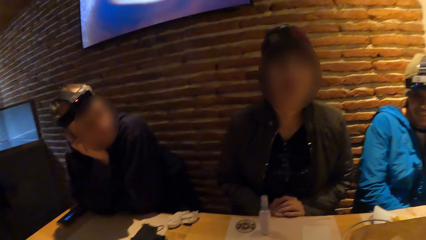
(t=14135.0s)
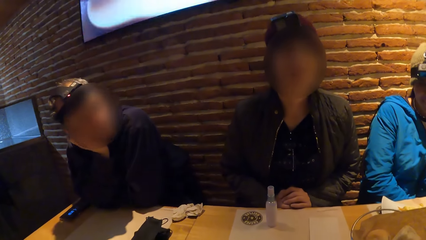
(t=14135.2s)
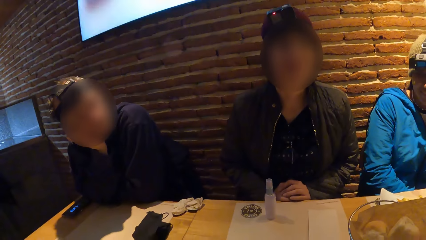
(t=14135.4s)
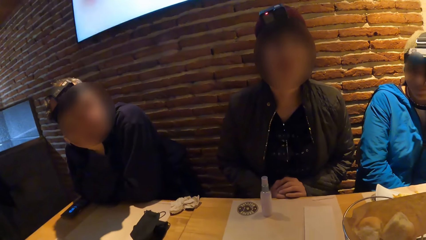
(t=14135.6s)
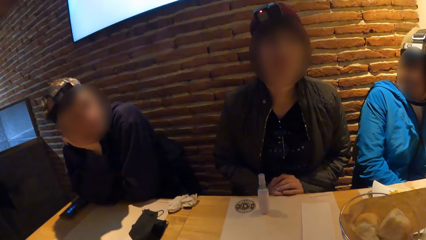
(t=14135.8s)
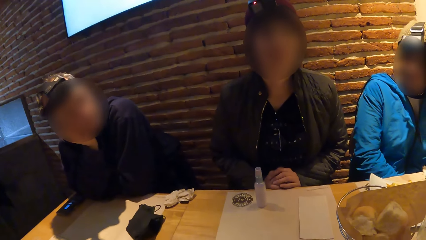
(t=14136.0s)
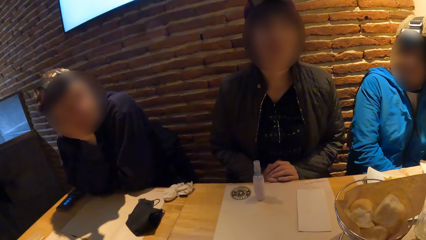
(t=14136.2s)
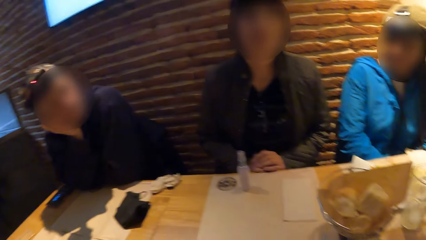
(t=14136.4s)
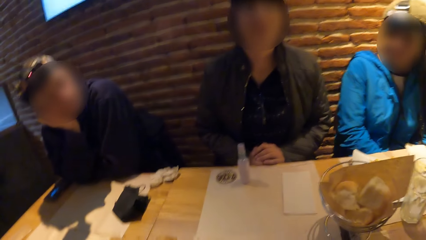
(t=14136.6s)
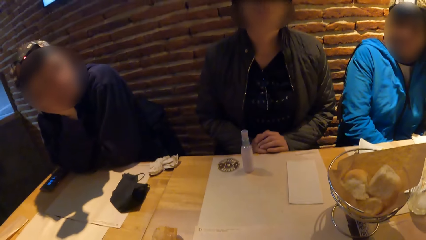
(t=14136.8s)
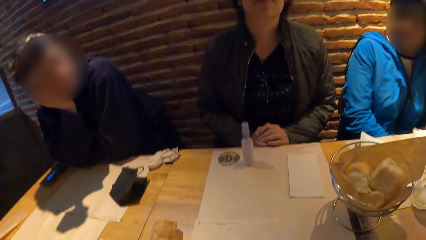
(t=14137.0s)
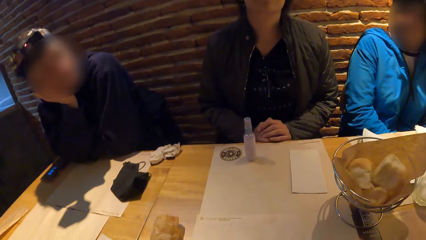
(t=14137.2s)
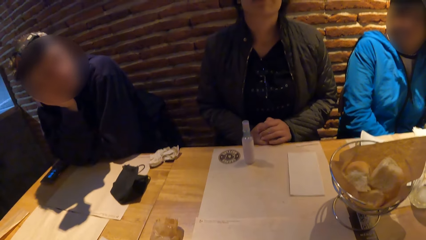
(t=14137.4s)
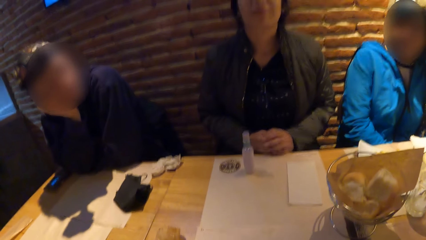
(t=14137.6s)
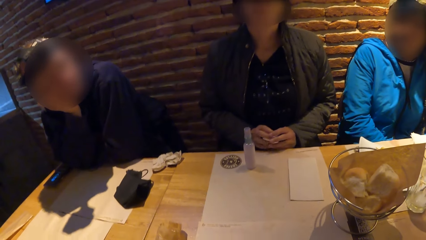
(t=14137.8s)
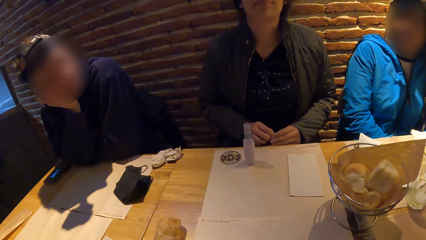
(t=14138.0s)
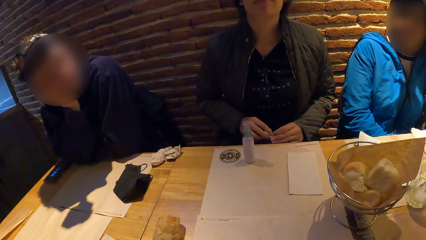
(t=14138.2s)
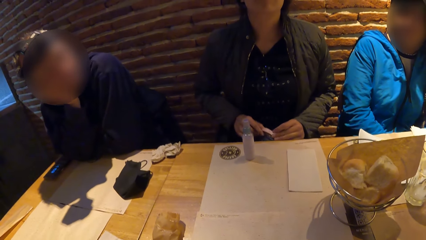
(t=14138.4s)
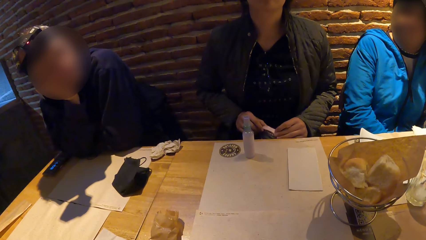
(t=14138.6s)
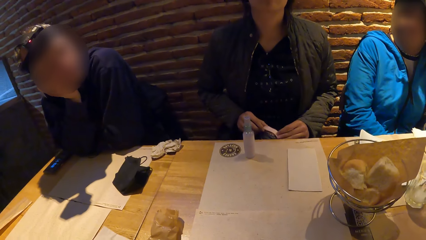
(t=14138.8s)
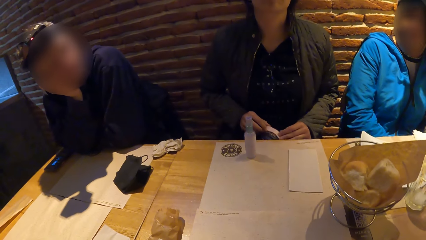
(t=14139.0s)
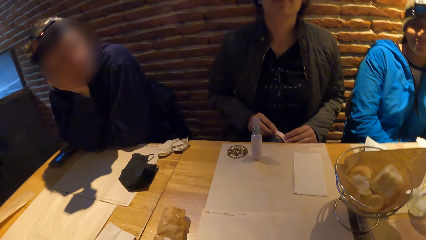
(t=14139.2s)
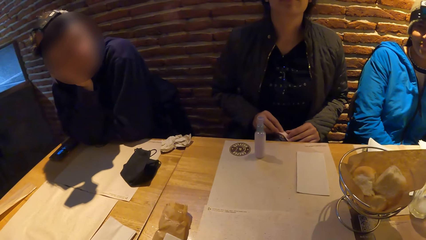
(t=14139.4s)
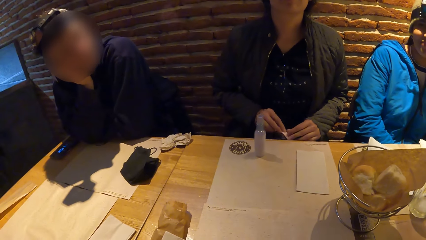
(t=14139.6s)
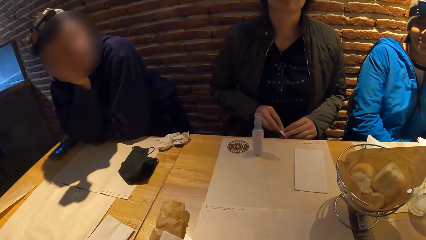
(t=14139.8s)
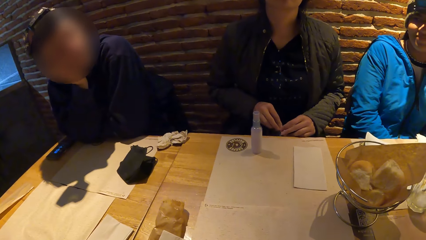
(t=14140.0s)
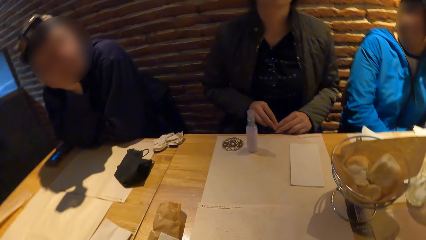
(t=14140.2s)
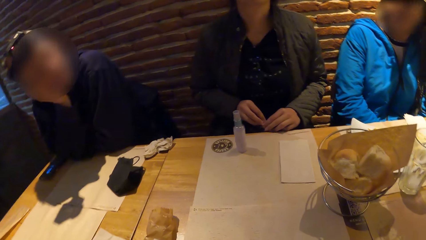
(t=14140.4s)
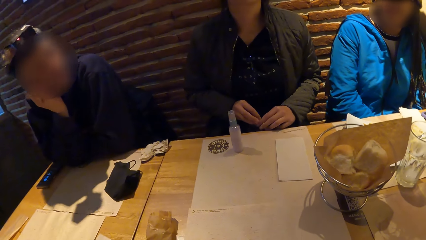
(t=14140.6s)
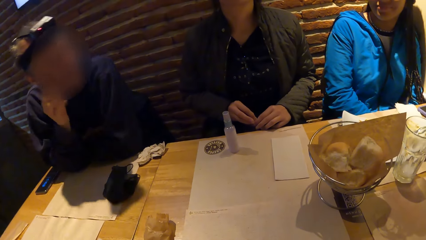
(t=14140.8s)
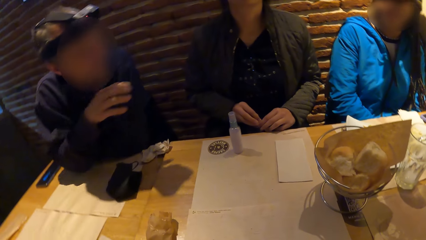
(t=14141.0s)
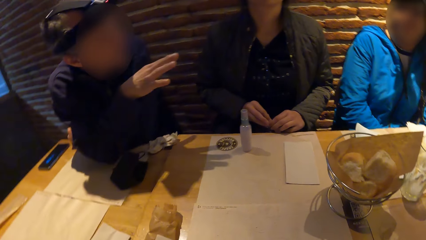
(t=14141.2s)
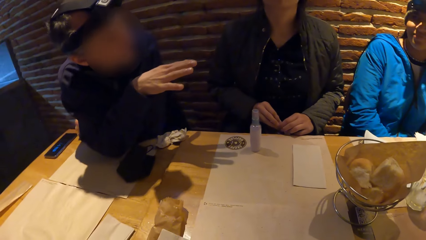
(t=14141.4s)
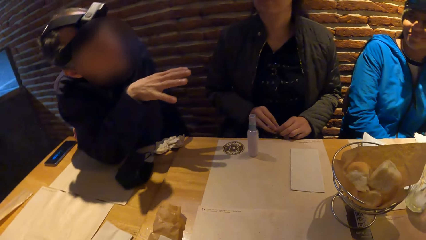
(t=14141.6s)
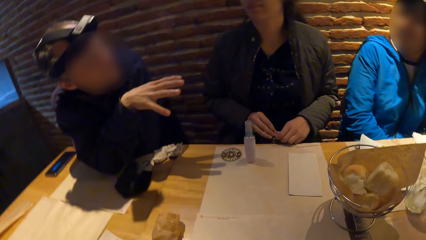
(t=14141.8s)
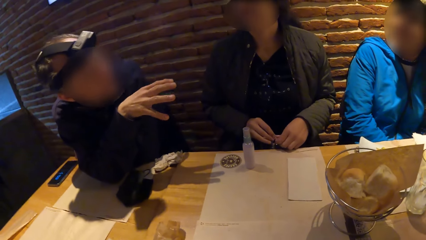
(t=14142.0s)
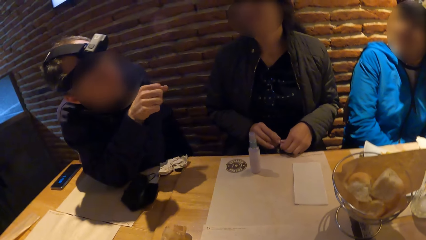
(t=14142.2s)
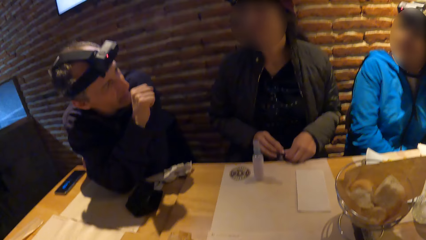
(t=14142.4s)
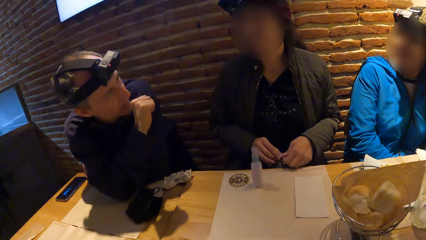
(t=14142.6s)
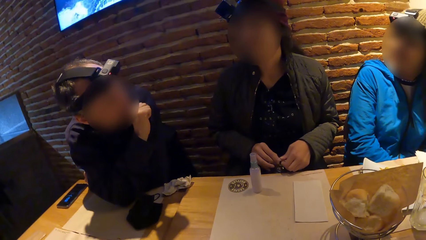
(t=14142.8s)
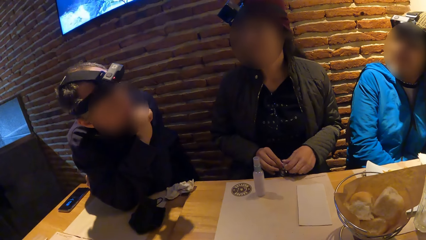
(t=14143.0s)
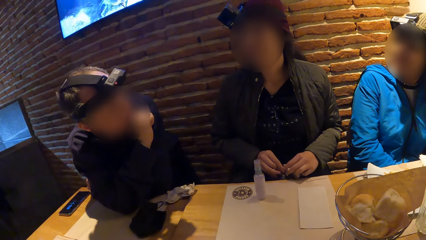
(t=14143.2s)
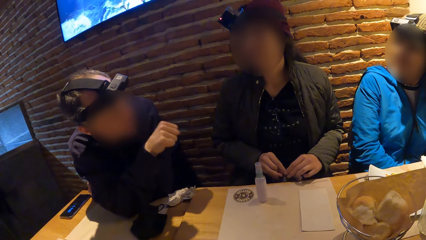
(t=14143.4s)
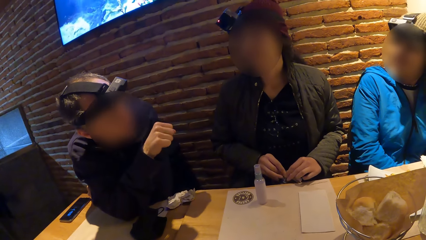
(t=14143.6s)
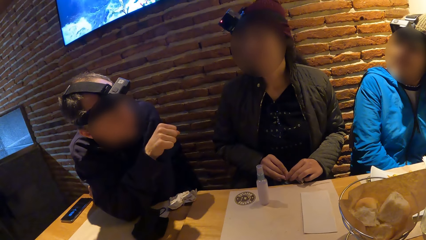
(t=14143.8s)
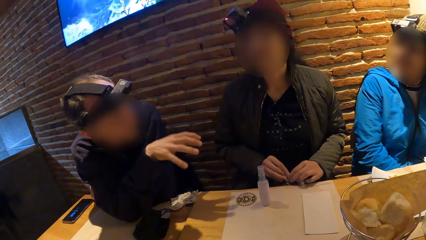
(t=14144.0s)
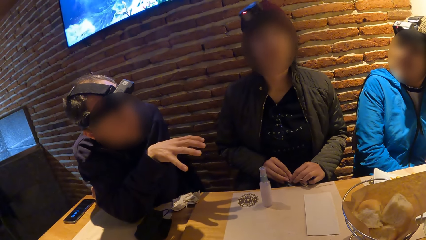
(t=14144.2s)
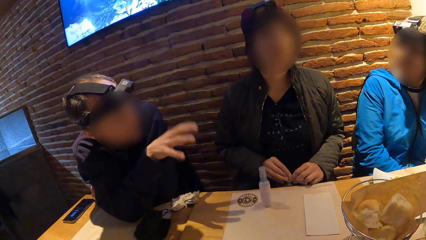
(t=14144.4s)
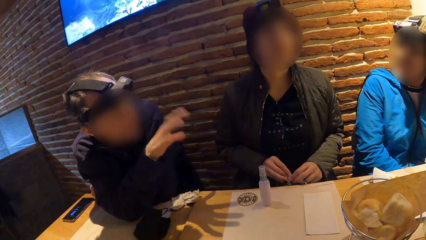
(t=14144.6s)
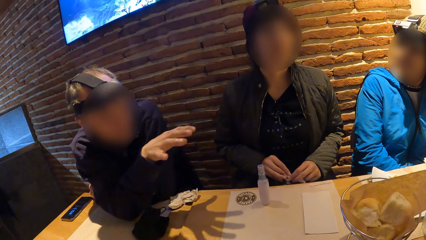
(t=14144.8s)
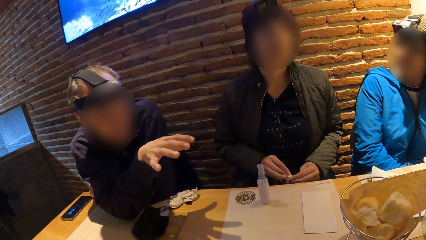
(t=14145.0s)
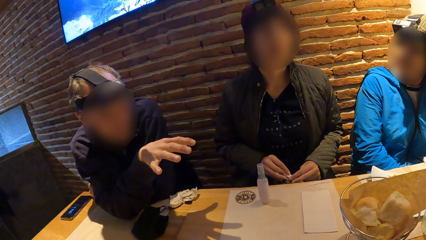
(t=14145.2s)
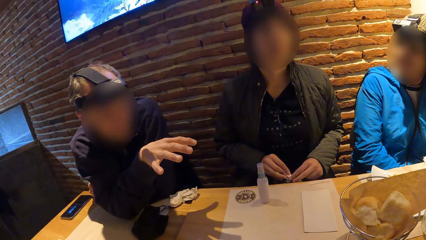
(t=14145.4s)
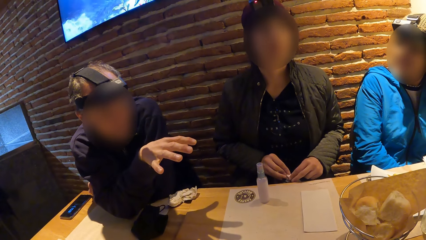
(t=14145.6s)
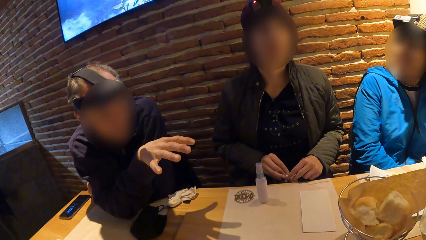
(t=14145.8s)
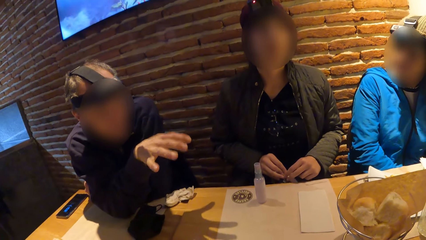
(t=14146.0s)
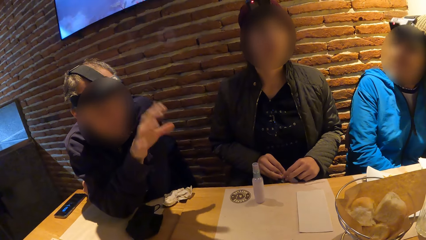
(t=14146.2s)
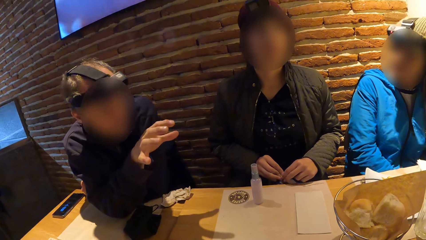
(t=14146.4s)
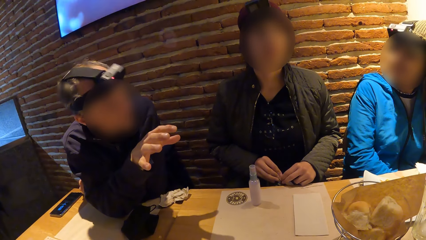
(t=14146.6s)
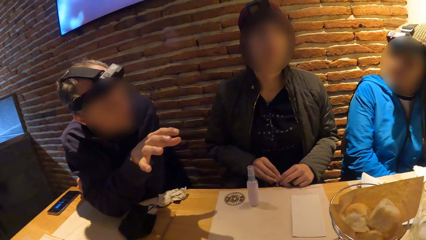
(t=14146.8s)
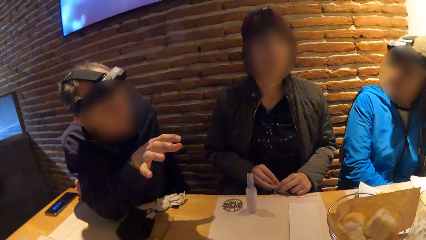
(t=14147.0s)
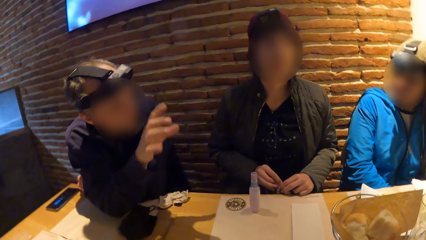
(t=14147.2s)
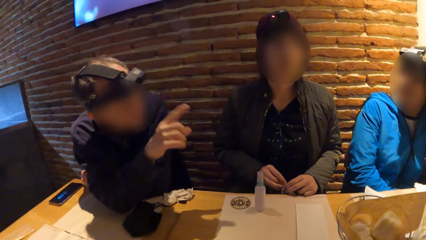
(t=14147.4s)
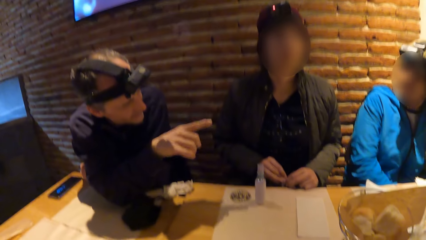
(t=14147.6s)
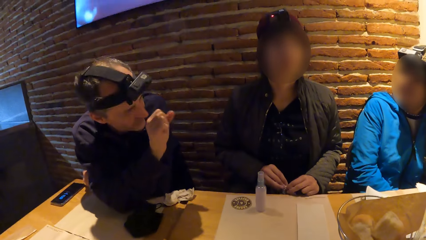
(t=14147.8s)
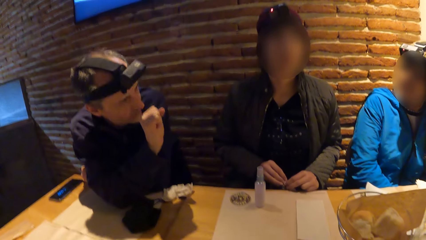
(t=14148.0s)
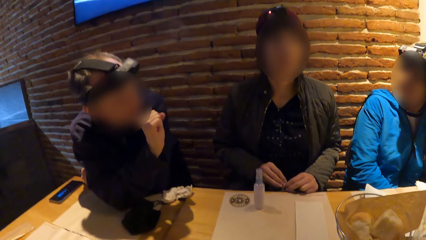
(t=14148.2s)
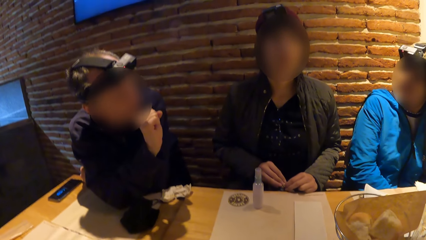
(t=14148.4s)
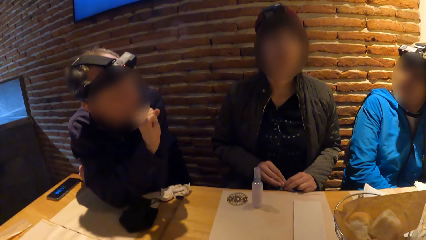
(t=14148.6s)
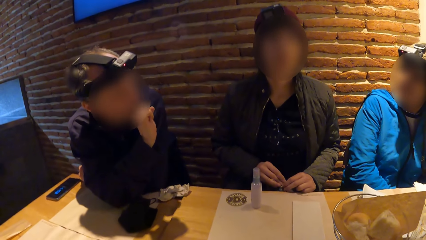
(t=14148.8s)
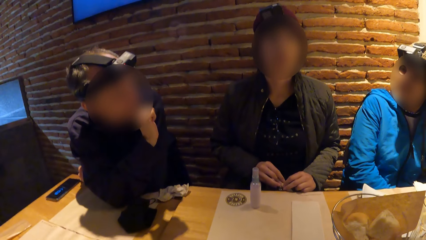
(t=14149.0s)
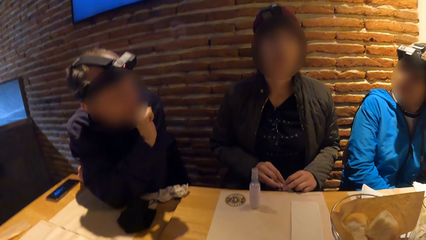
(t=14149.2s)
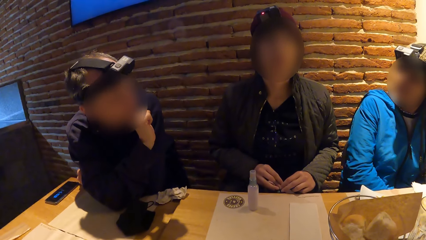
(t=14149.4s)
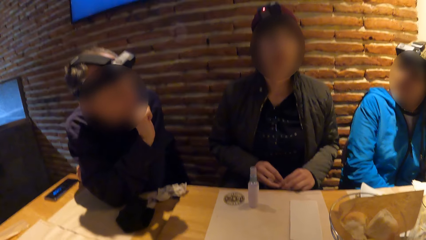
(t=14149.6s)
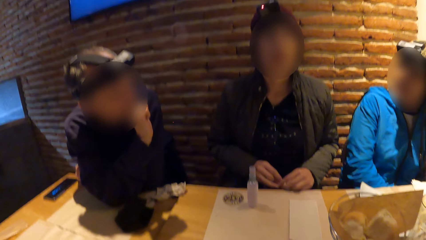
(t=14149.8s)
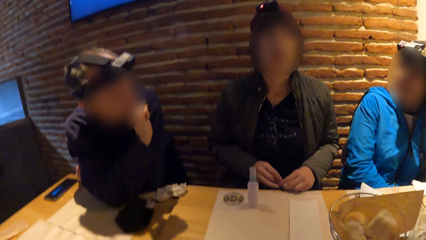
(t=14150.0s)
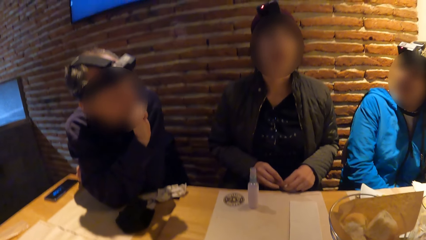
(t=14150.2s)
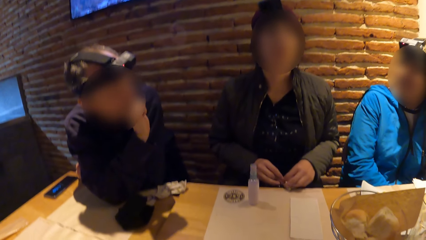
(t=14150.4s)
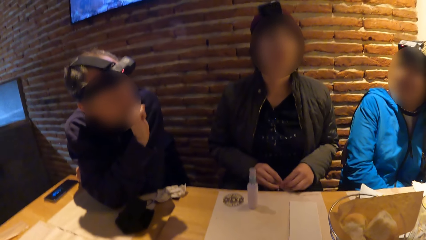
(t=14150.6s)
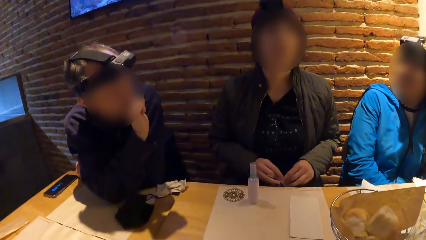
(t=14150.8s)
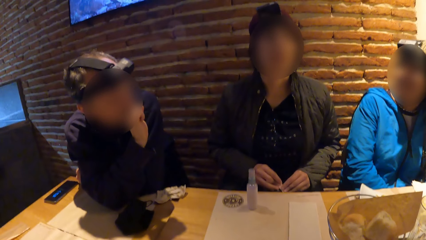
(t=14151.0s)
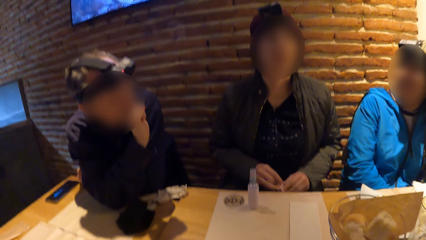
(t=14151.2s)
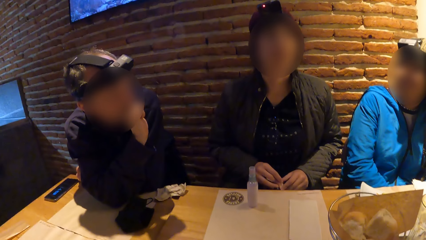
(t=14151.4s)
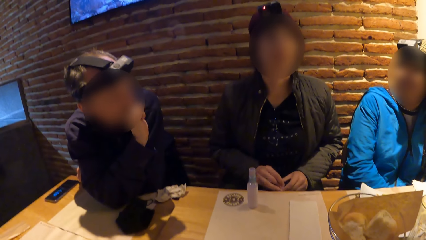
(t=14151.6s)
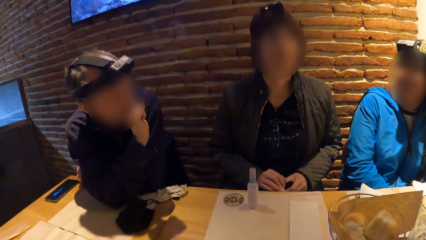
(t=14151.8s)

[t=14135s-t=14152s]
A woman holds the water bottle on her lap with both hands. A man interacts with another woman. The man gestures with the hand.
